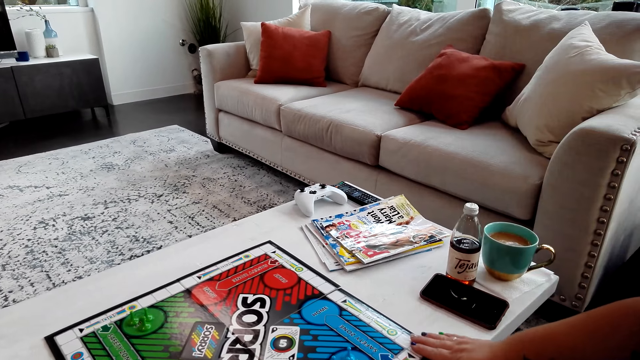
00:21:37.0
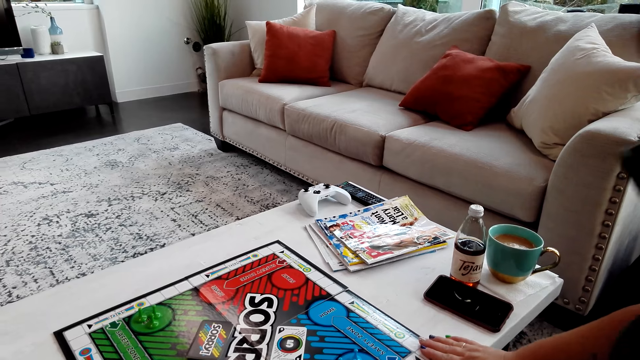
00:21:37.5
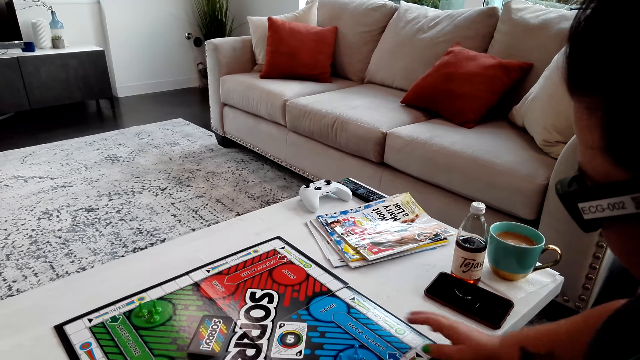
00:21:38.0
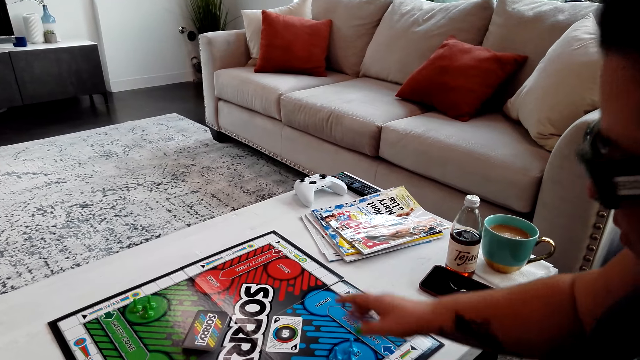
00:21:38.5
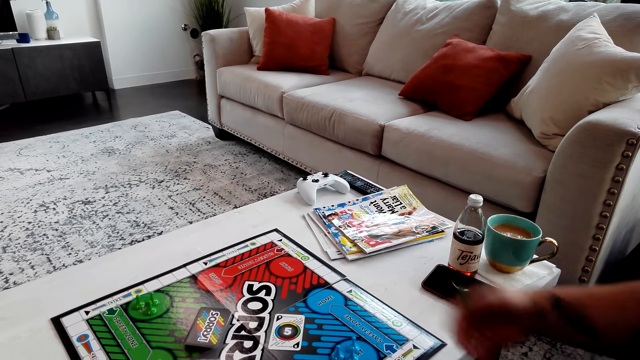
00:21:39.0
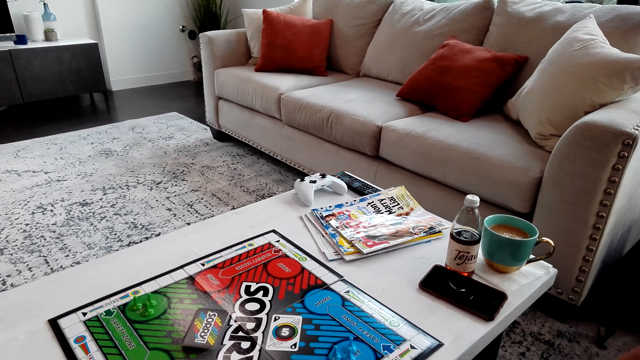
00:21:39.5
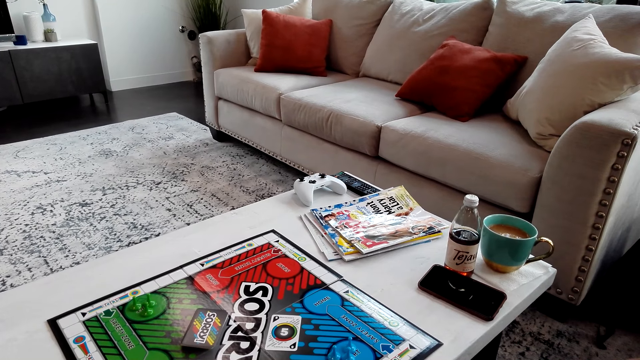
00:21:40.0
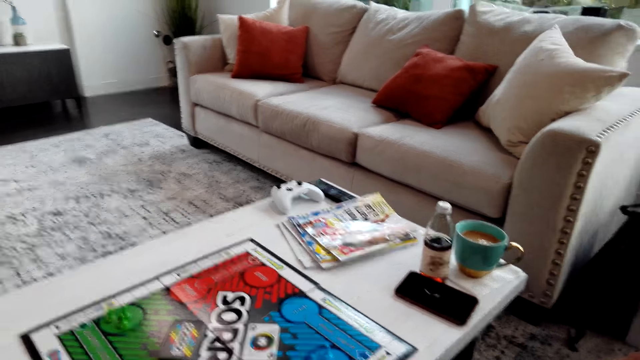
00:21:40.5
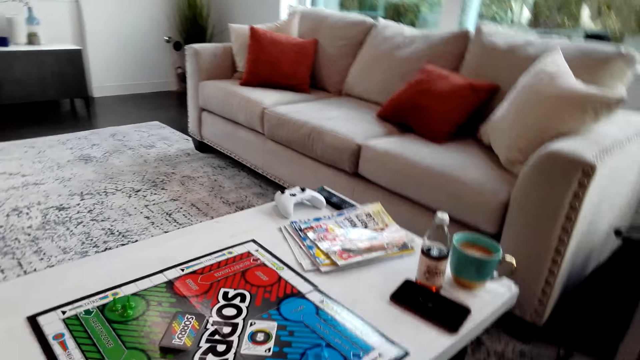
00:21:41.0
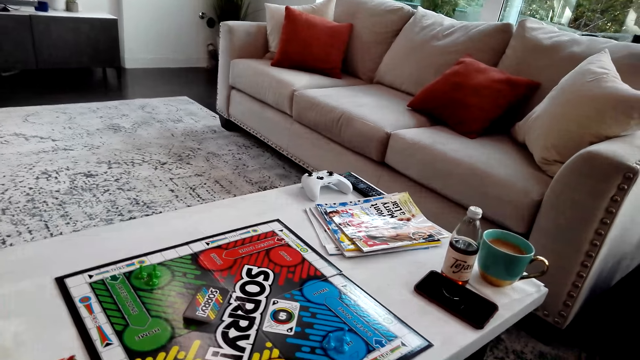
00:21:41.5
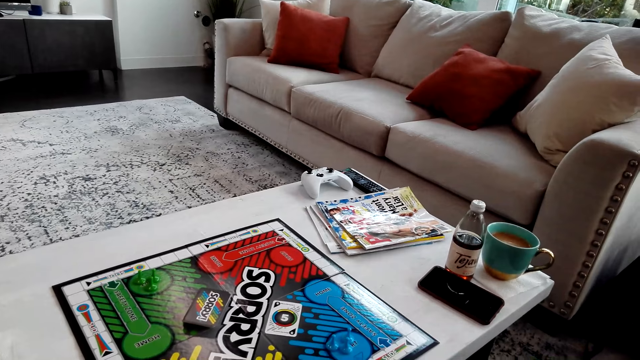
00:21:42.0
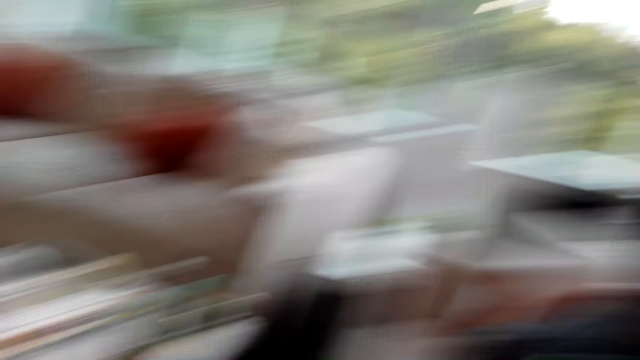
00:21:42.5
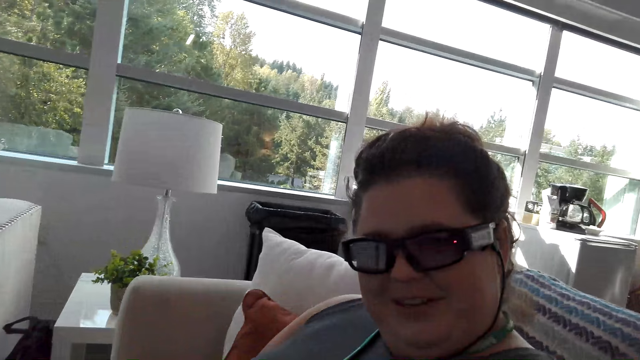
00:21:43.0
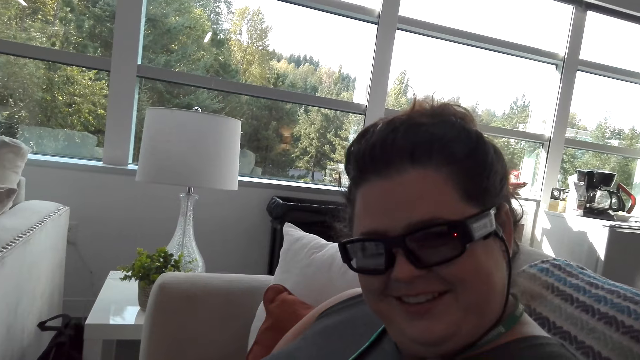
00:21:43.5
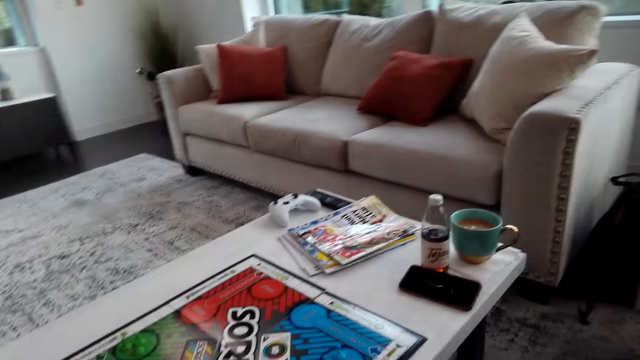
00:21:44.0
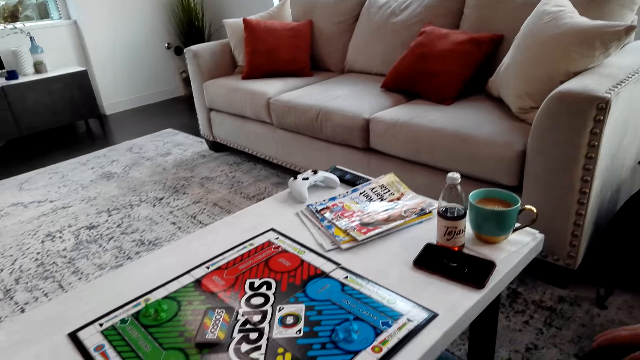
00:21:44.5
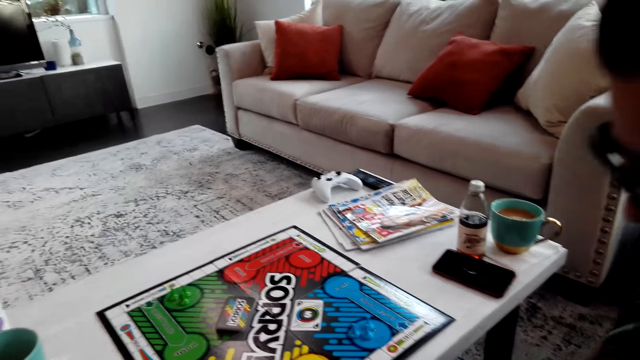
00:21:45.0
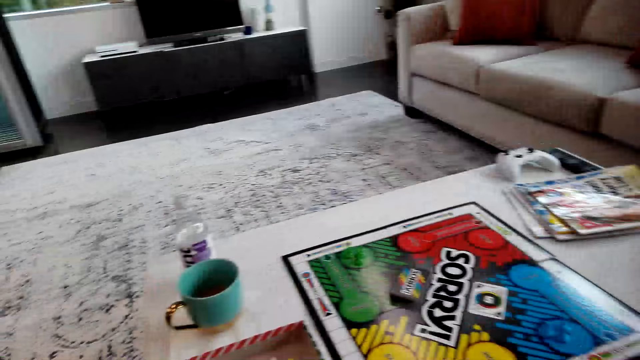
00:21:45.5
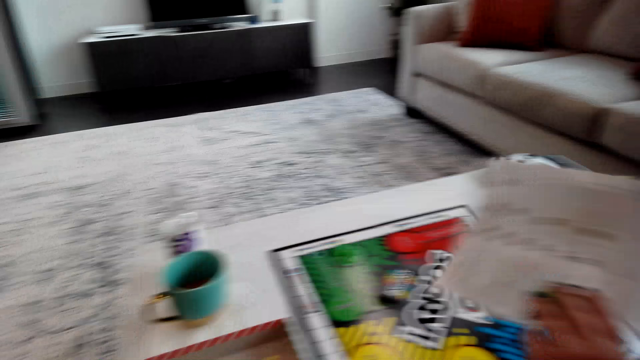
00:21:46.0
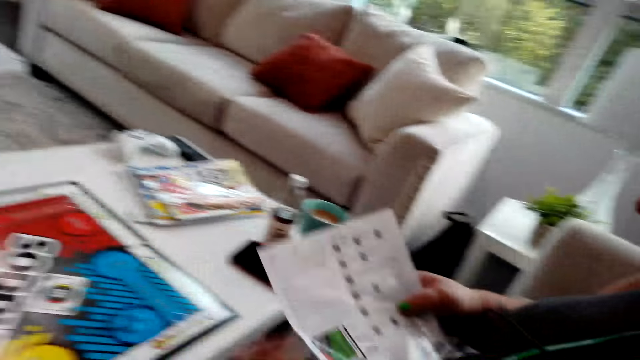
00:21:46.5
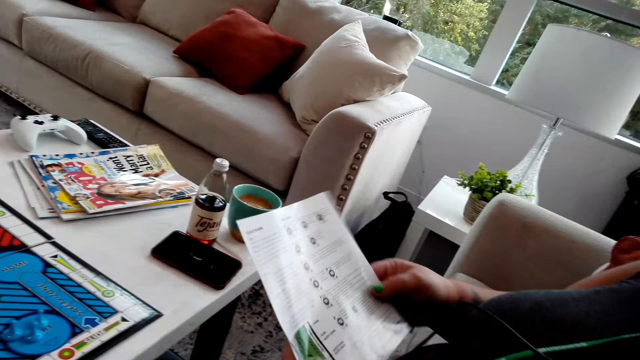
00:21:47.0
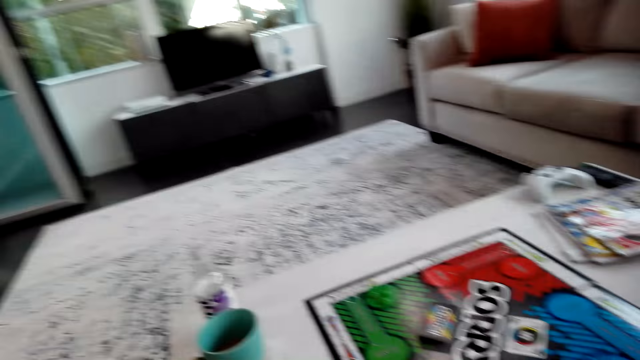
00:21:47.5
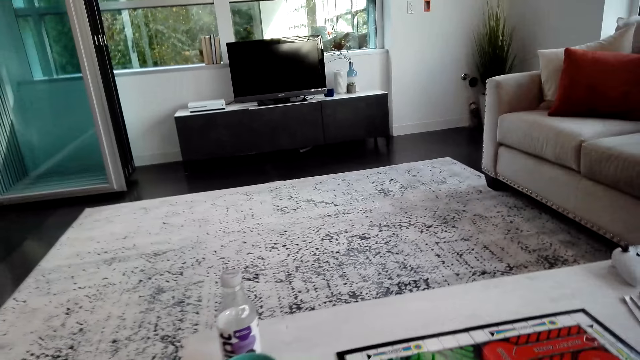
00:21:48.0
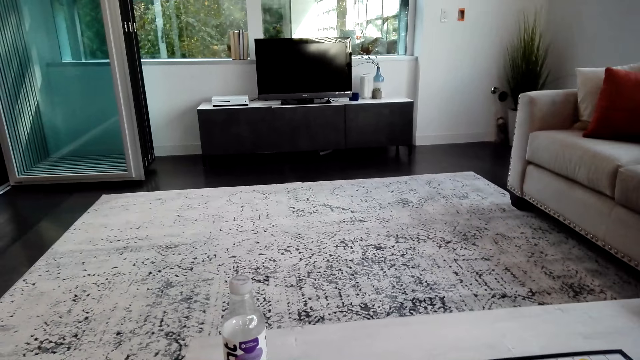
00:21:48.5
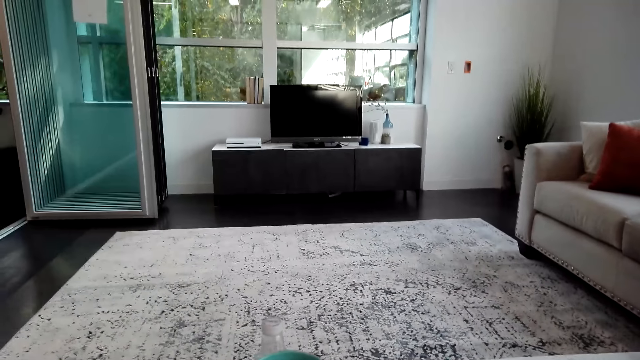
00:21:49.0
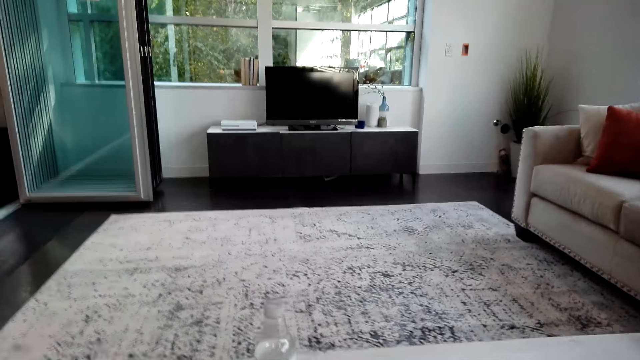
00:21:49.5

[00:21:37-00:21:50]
A woman picks up the Sorry game instruction manual. She holds a paper.

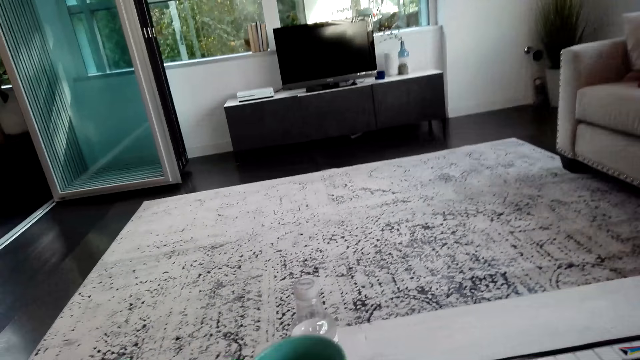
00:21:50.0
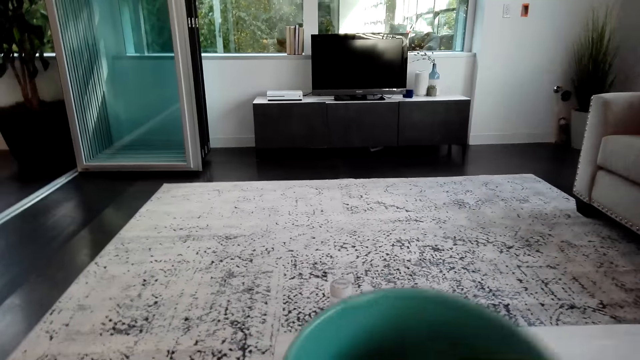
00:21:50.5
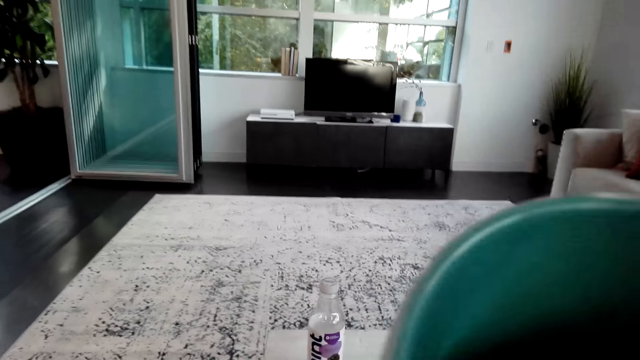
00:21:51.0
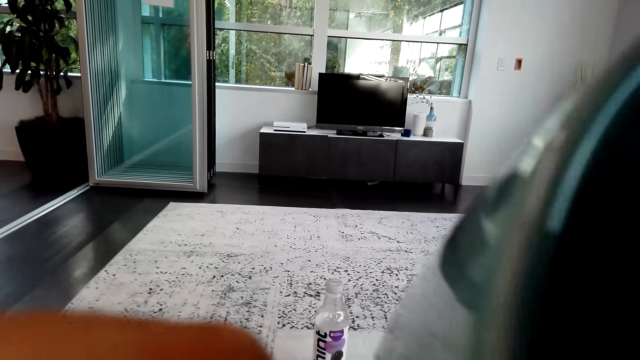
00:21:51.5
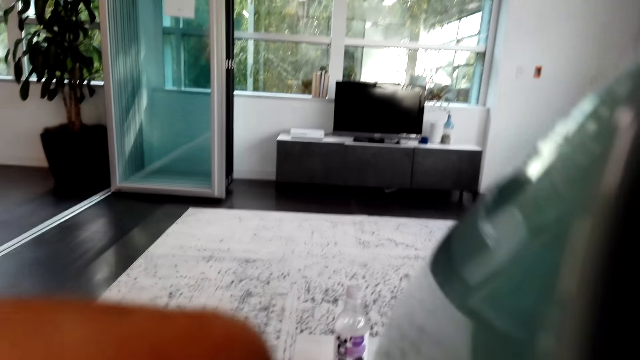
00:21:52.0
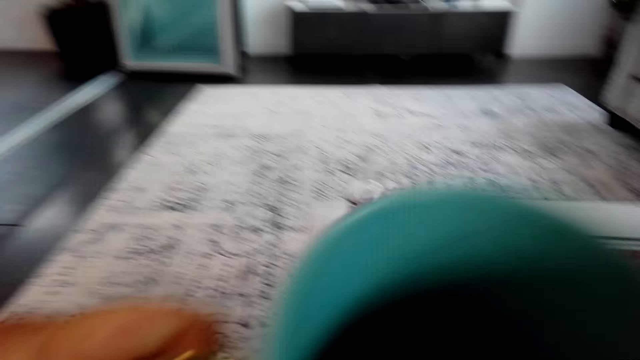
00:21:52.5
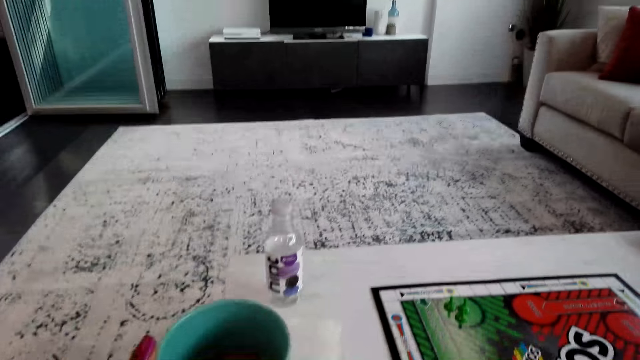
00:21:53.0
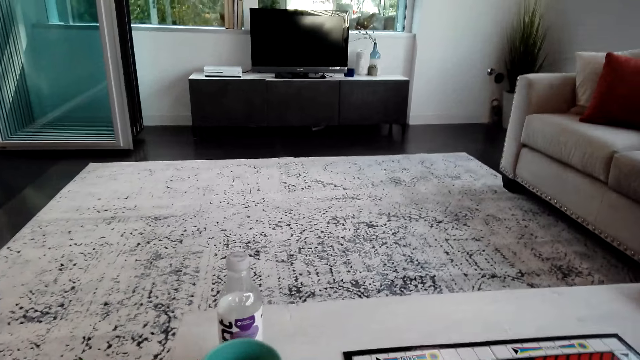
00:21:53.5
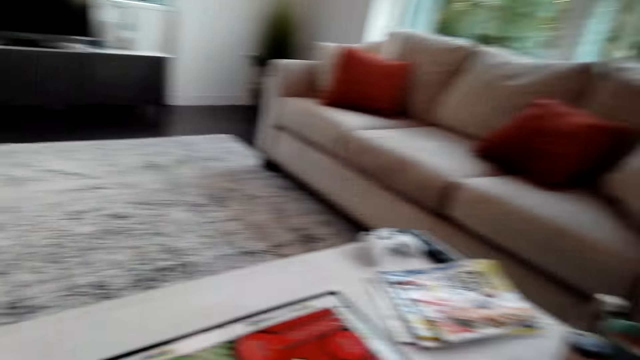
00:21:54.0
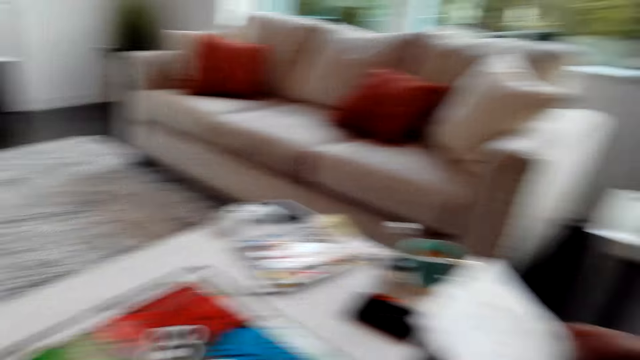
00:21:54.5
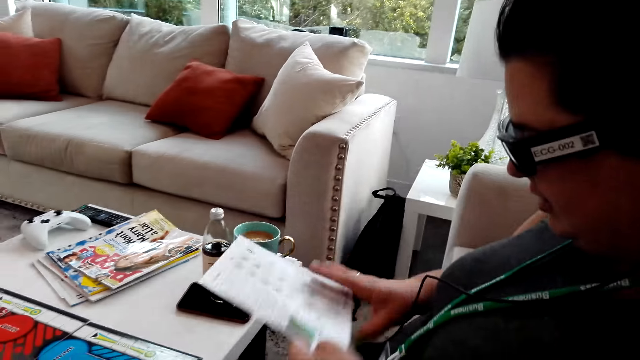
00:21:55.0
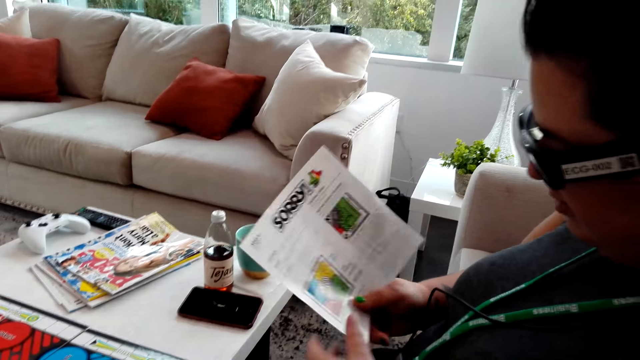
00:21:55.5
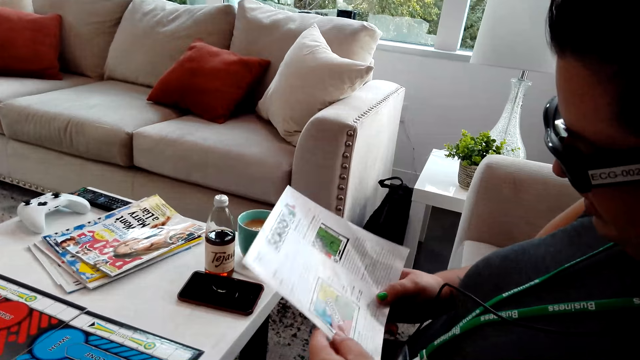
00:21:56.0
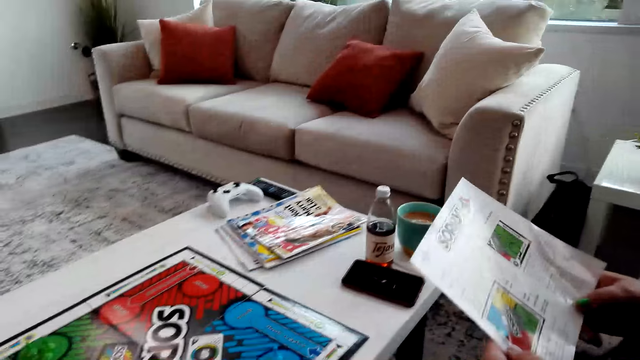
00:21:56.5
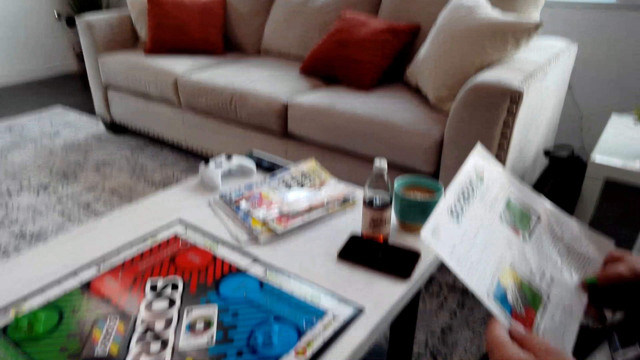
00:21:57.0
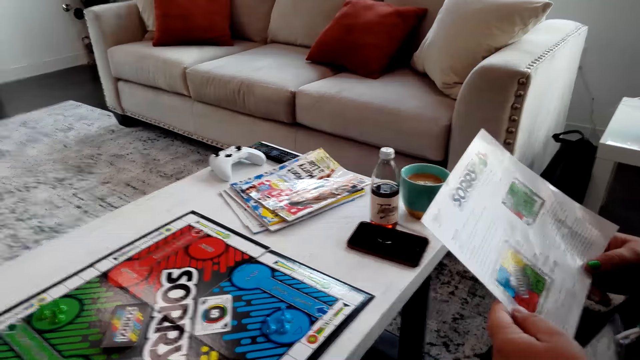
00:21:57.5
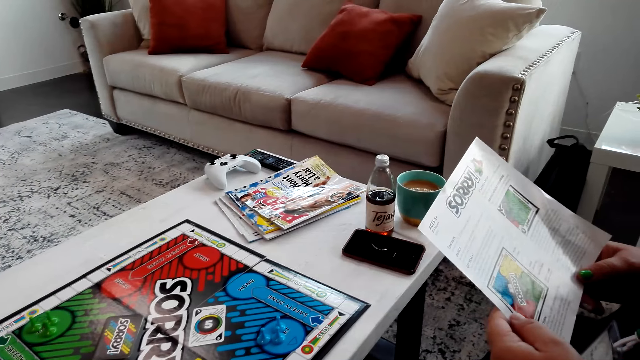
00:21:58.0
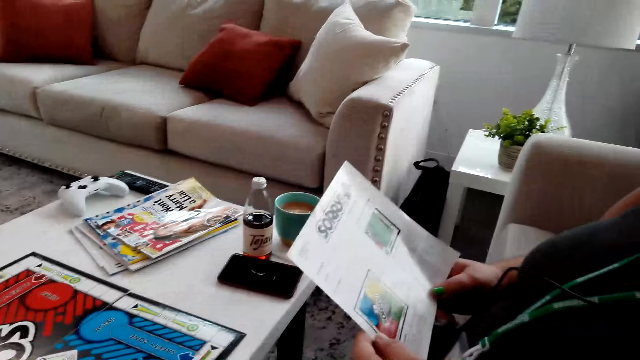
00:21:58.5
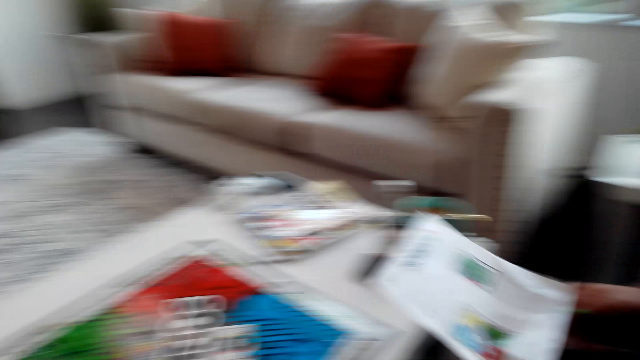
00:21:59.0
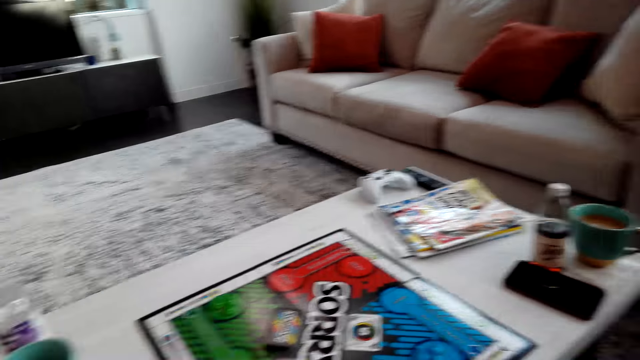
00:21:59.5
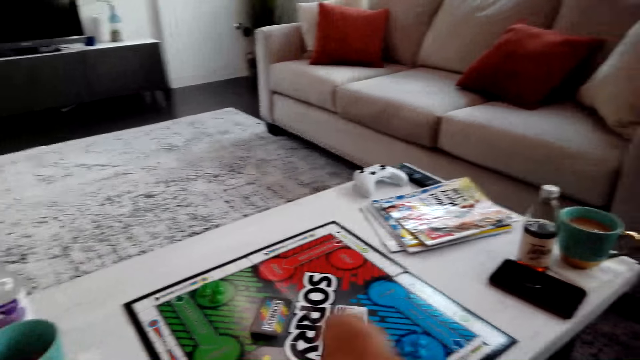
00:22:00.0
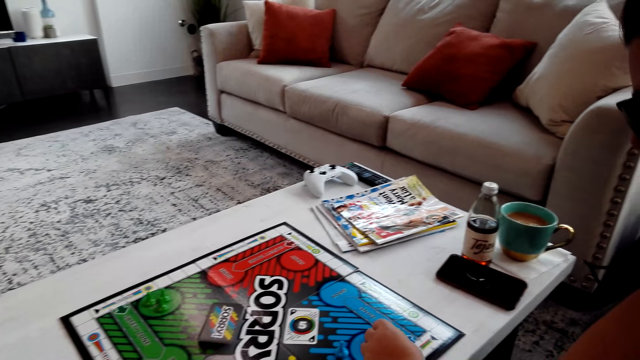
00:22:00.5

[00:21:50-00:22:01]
The camera wearer drinks tea from the mug. They put the mug on the table.
